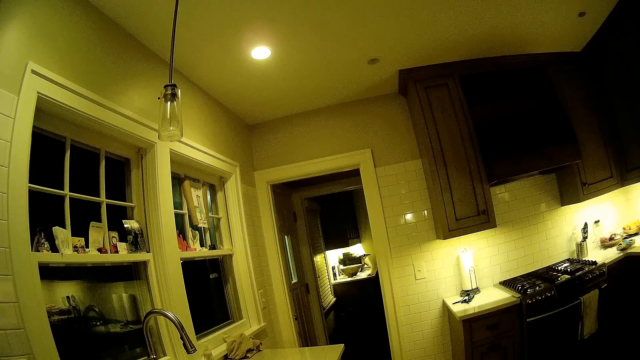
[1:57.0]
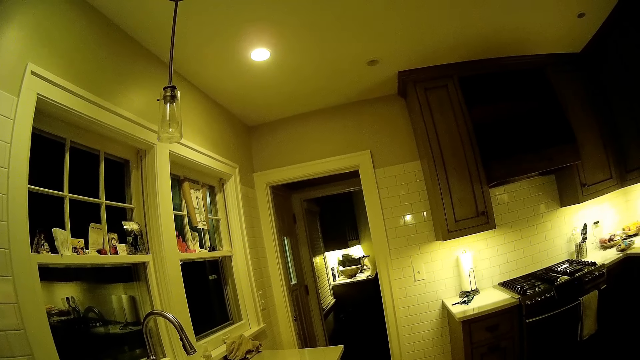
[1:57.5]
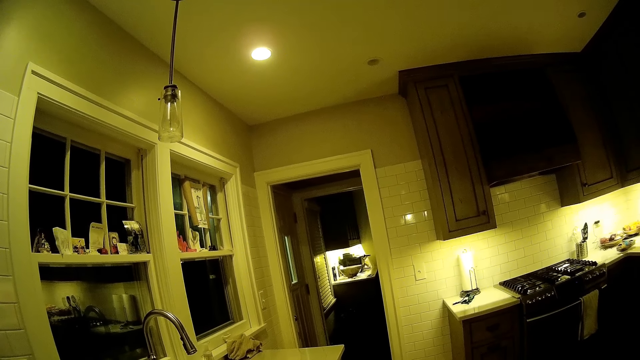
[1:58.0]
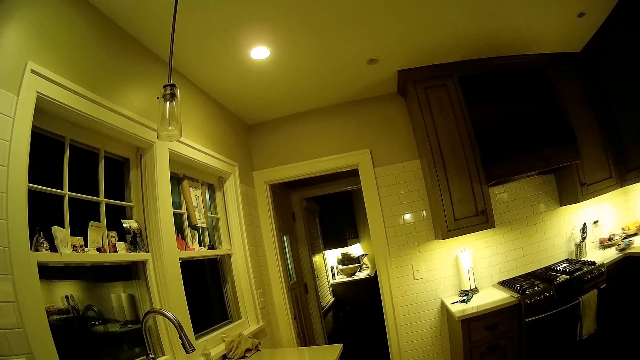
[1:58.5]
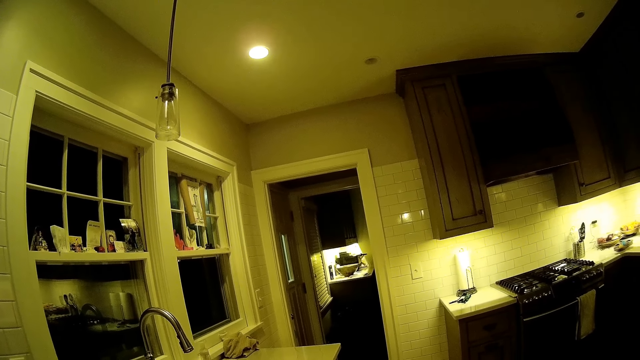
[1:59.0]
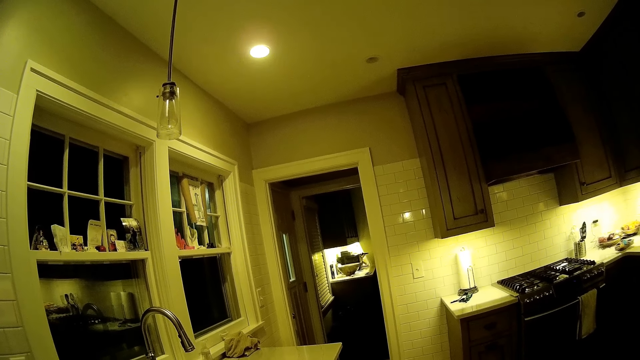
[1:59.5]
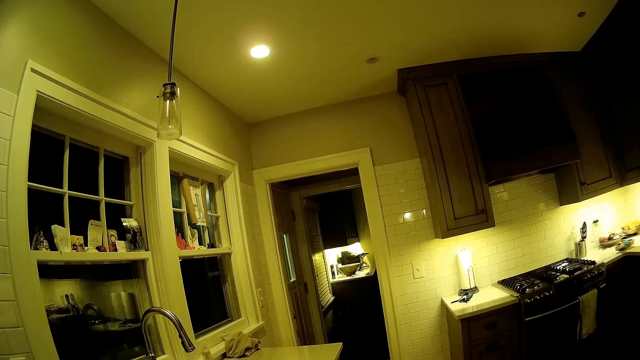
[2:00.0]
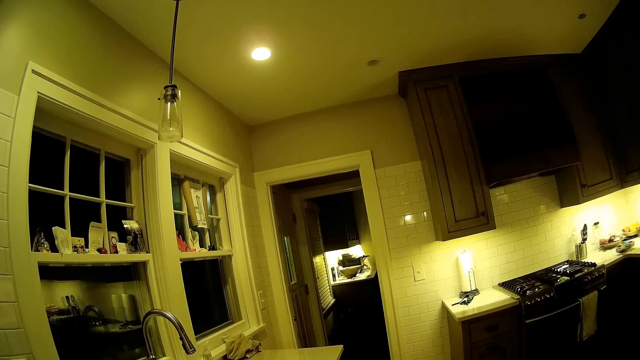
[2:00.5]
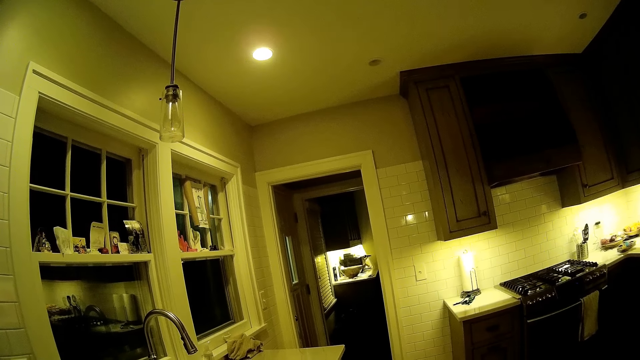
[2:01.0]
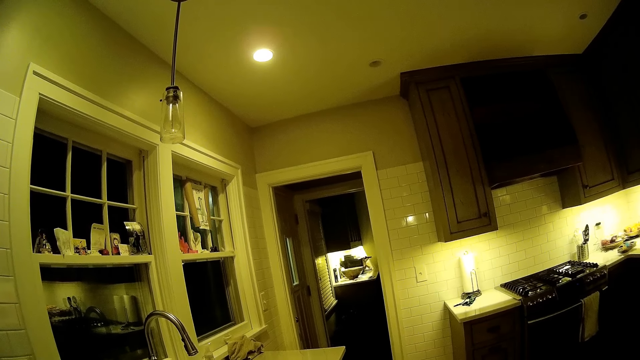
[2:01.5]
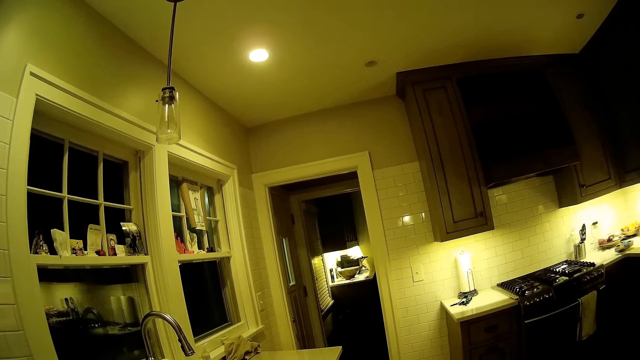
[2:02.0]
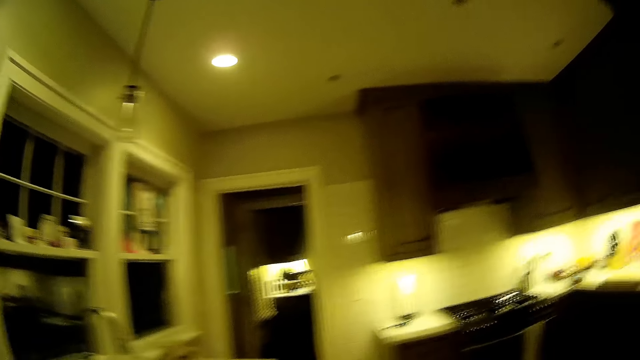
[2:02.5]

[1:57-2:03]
A person stares in the room.
